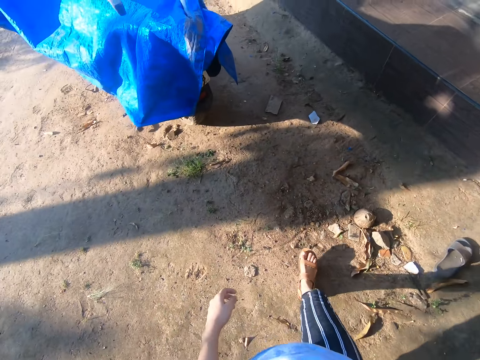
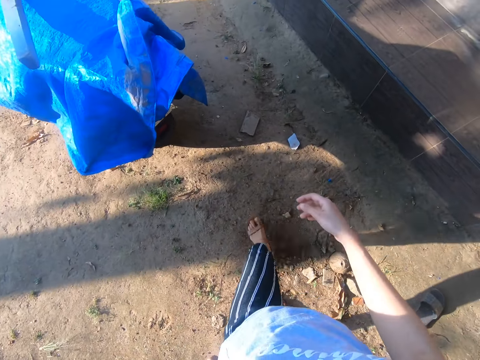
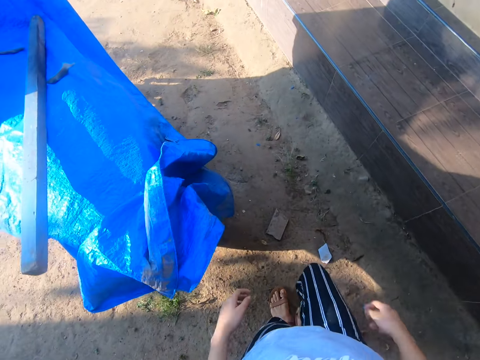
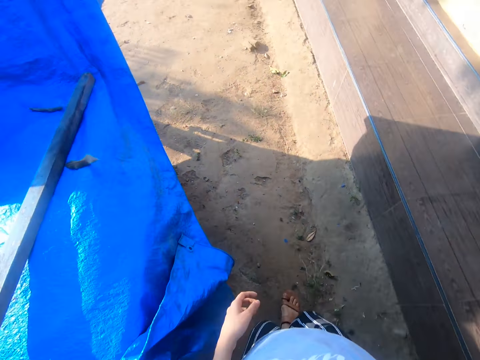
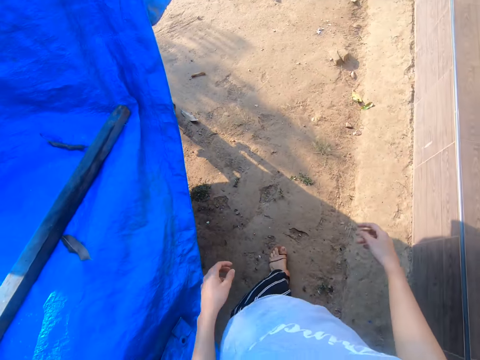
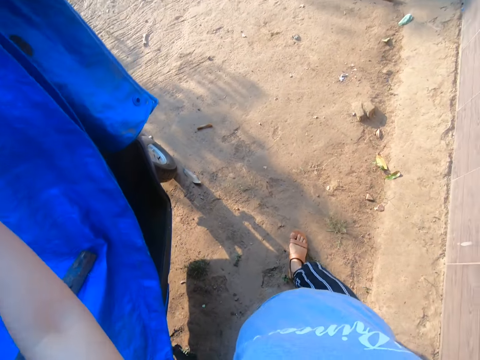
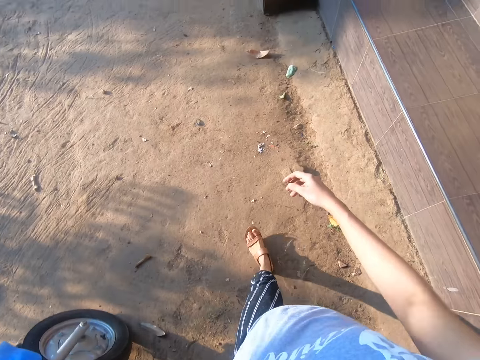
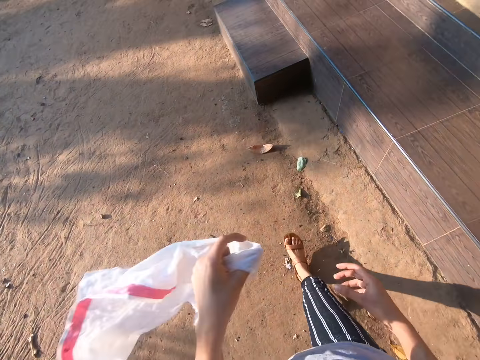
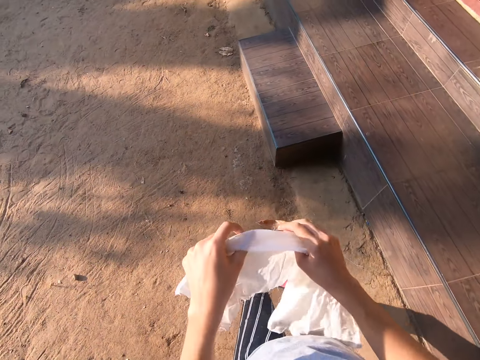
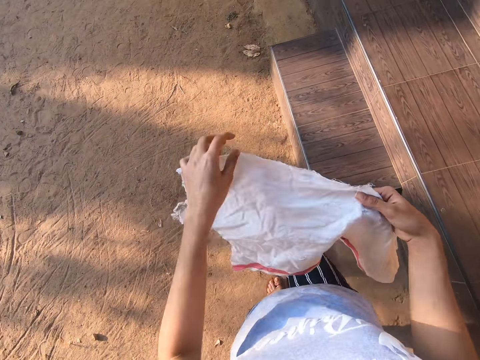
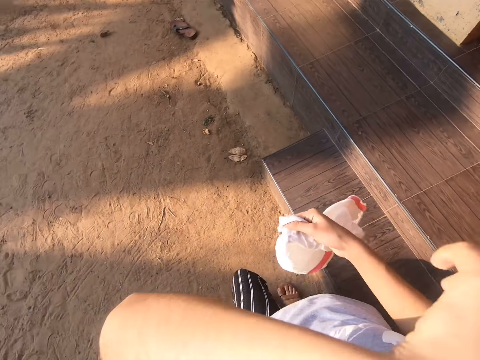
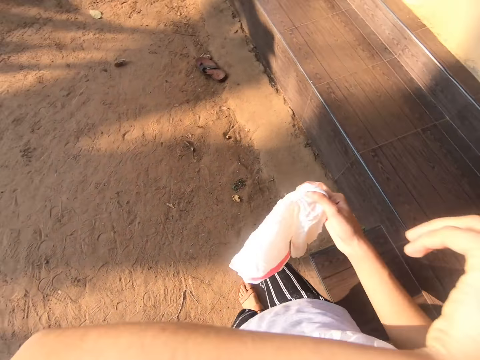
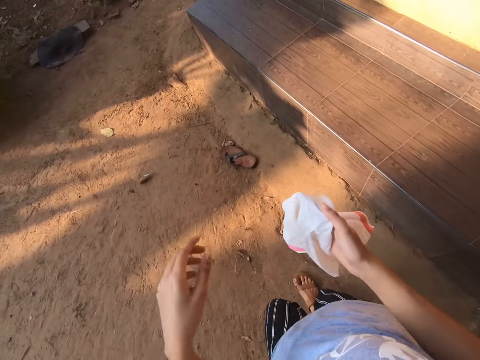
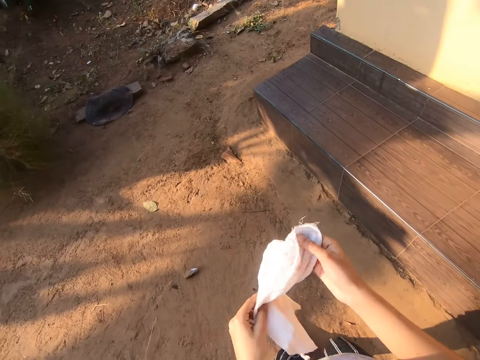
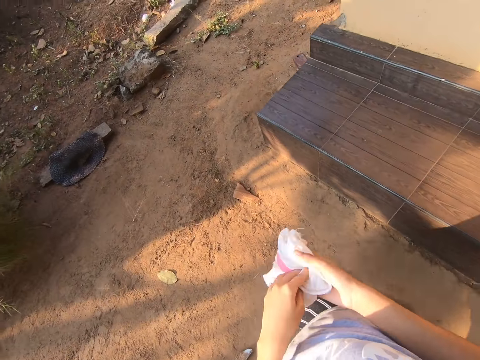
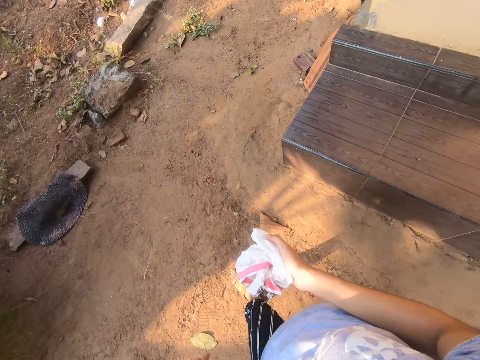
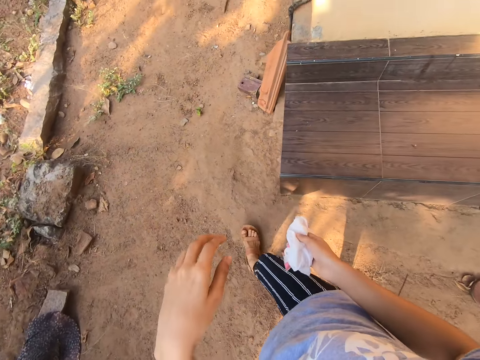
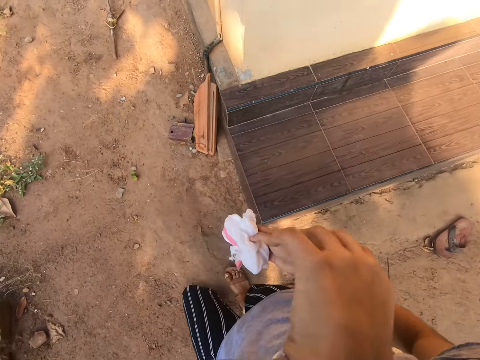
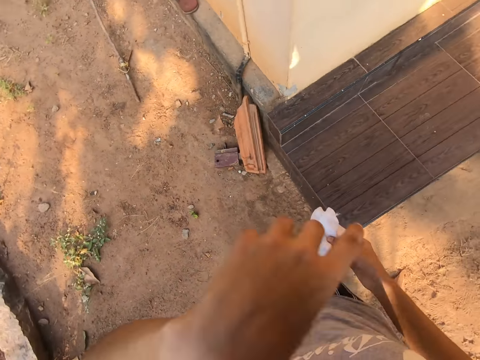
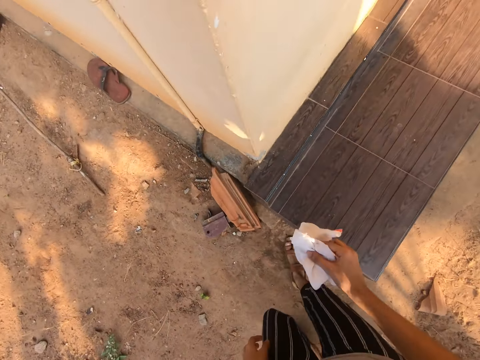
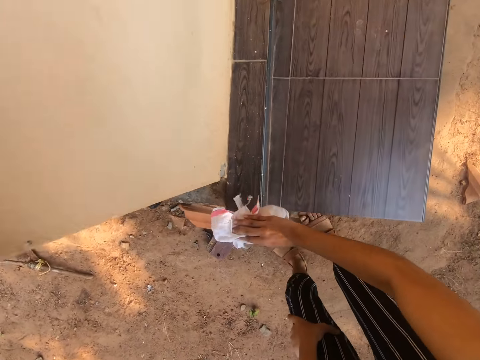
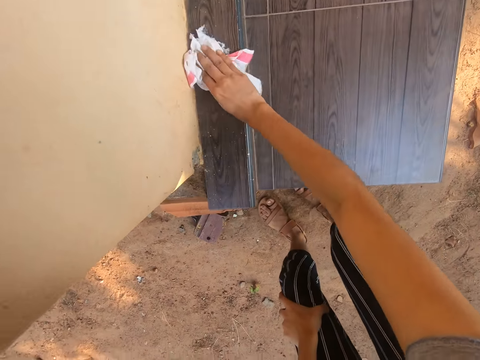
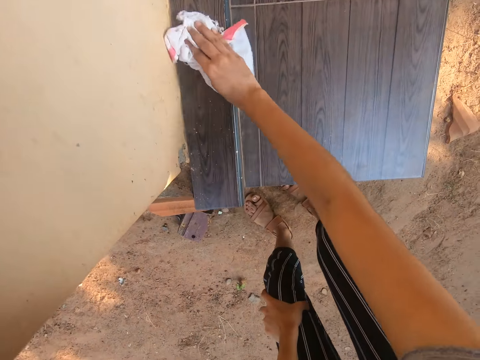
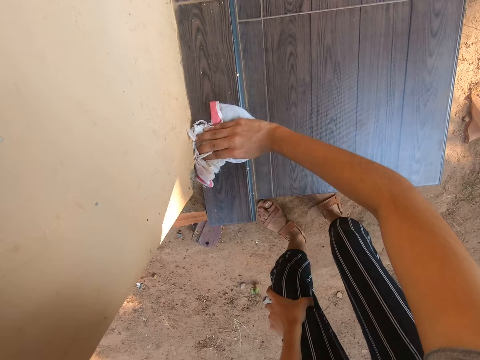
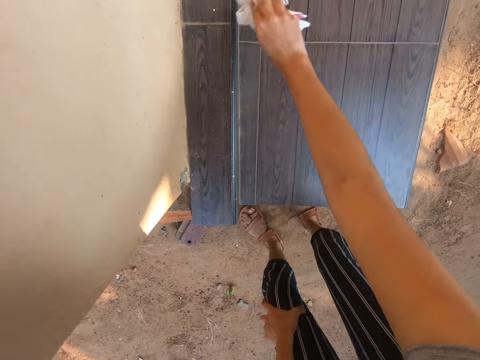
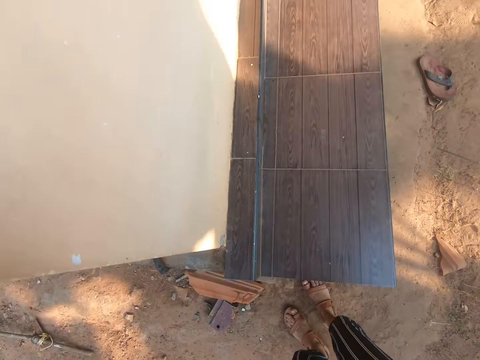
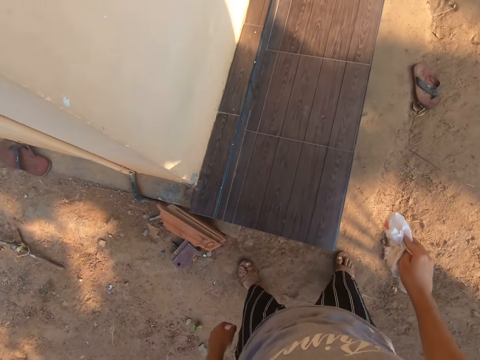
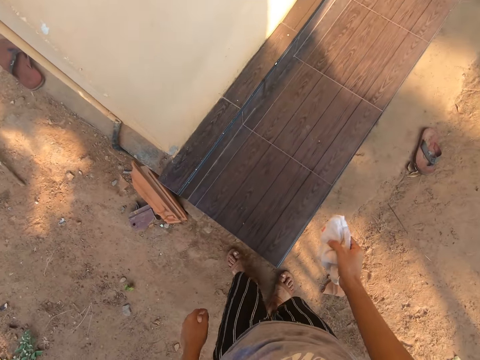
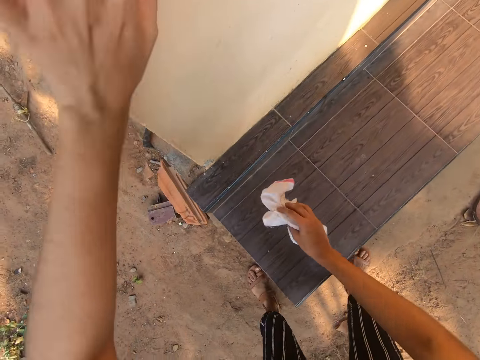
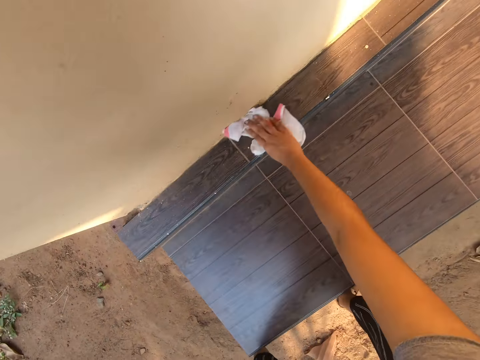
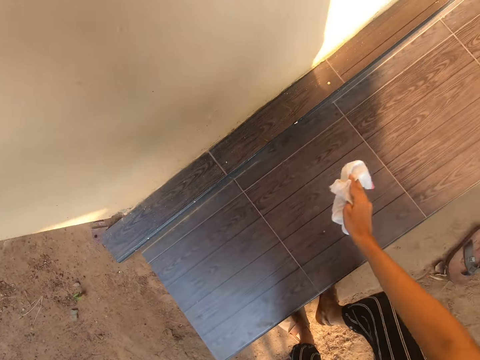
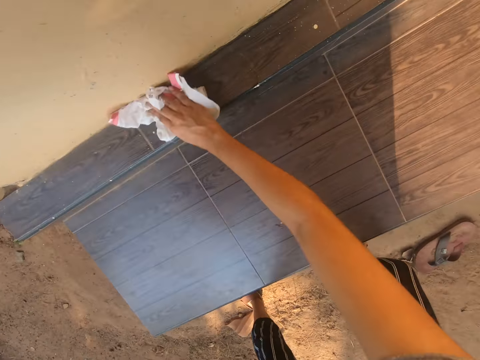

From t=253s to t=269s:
The camera wearer walks on the compound. They pick up a piece of cloth and walk on the compound. They raise the hand. They wipe the face. They walk on the compound. They wipe the veranda with the piece of cloth.

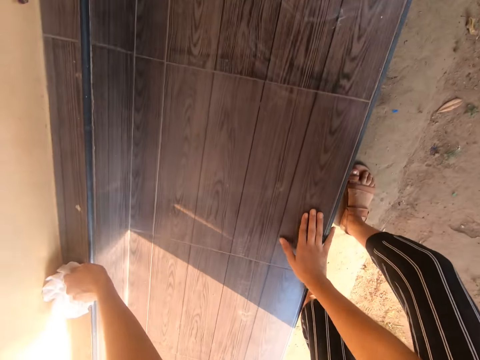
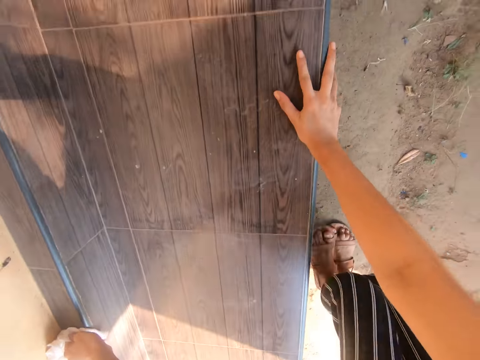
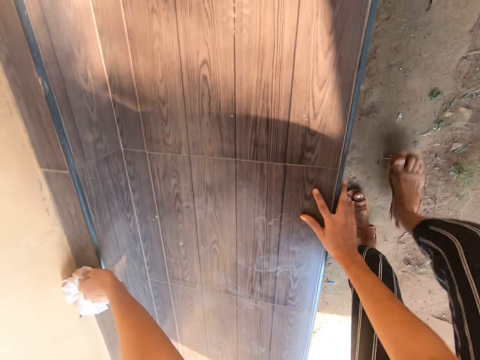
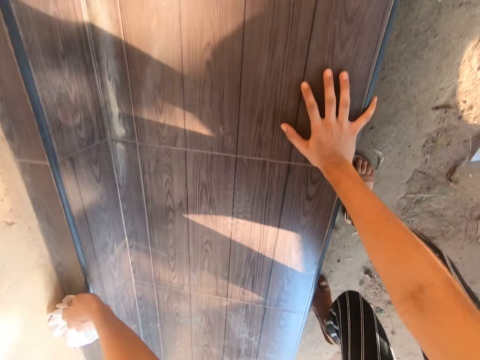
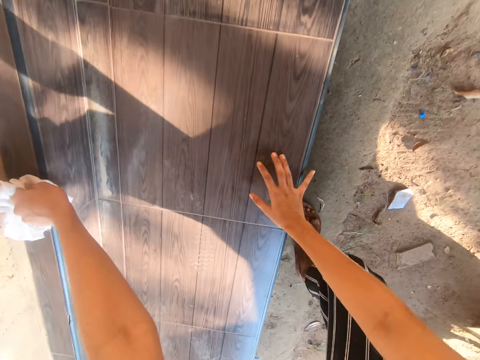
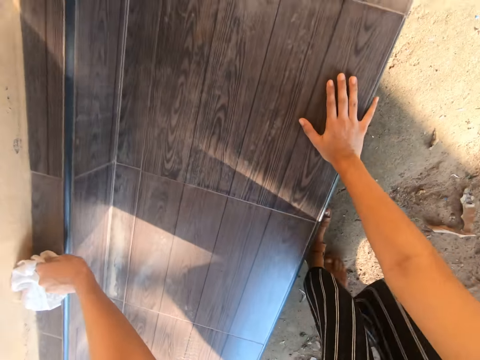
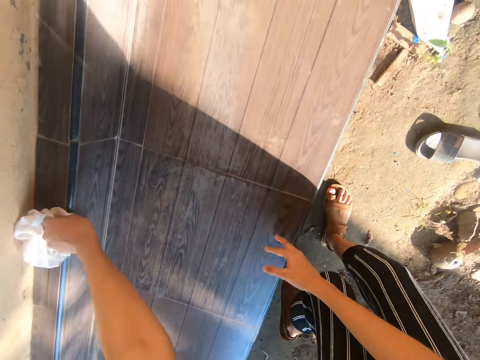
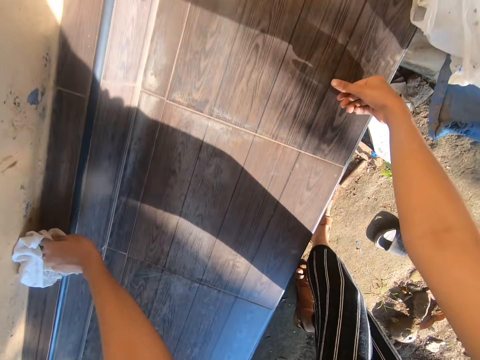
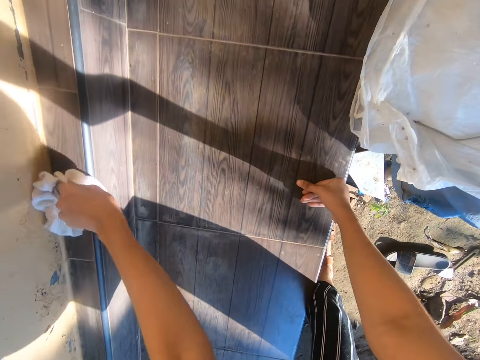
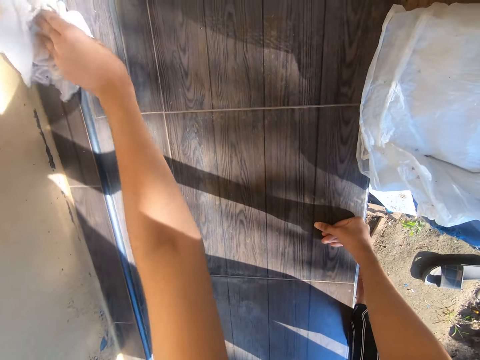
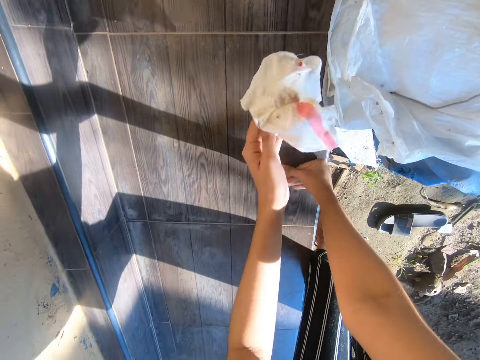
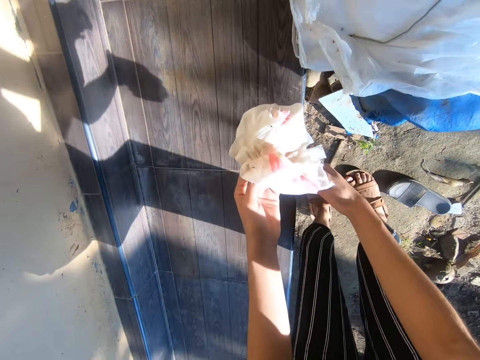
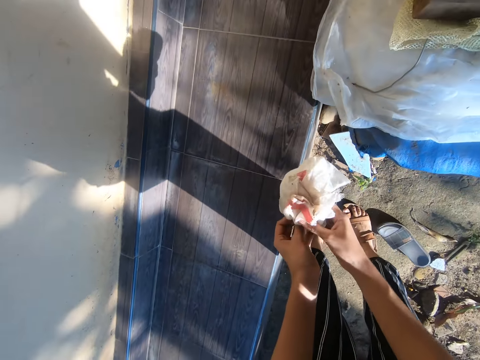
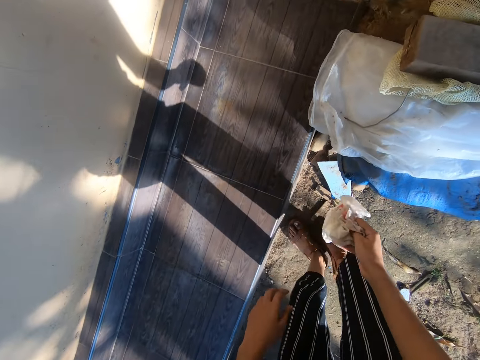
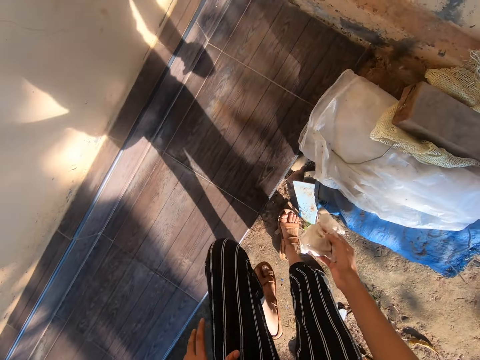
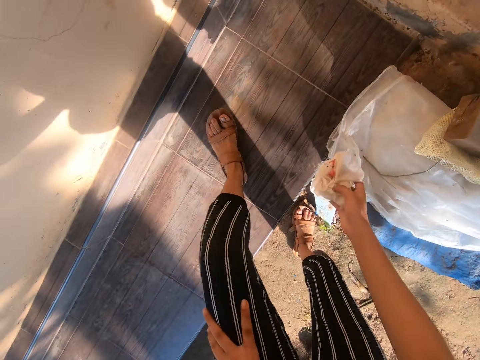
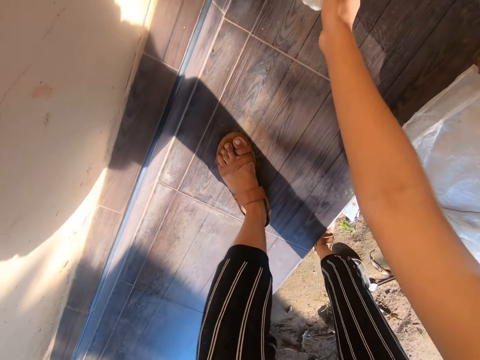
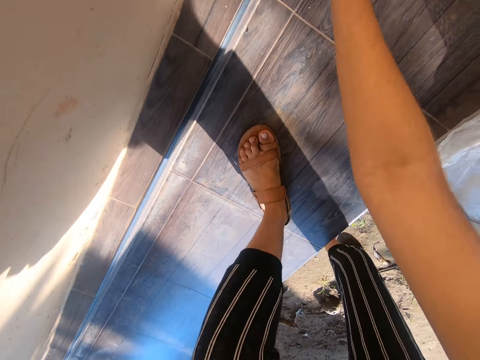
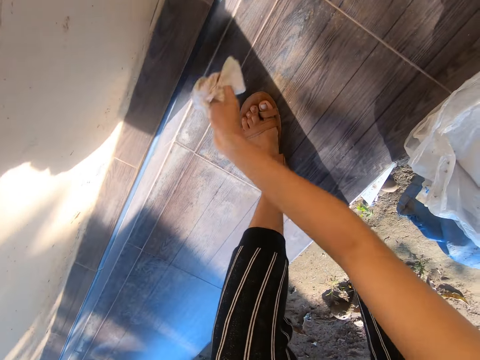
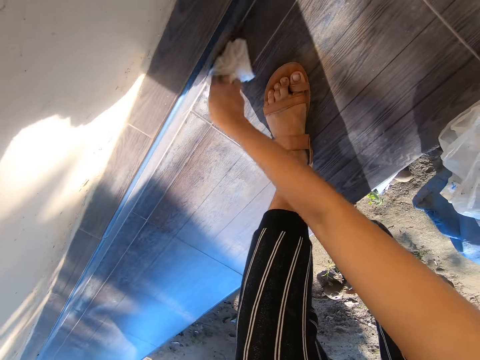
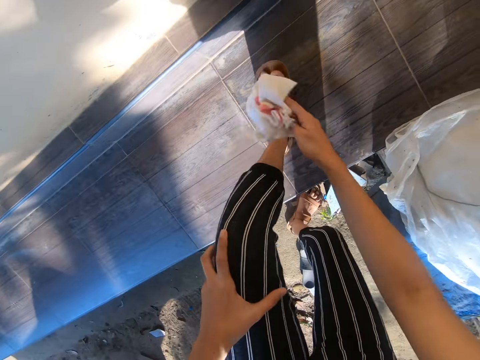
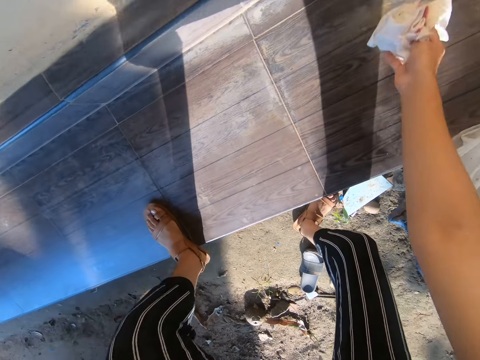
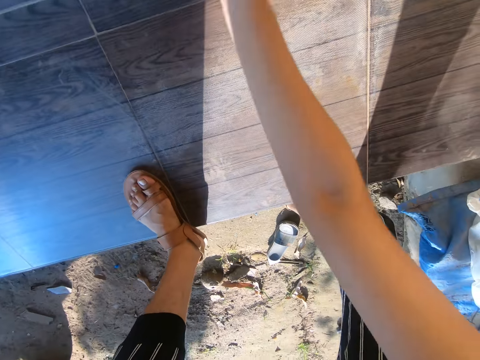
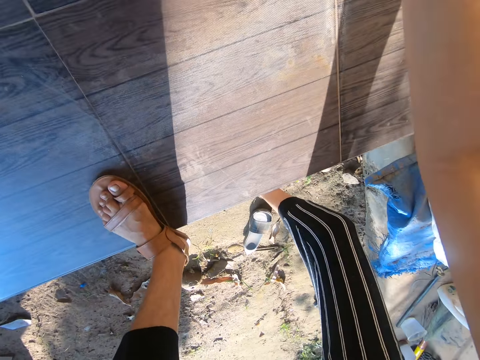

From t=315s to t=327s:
The camera wearer wipes the surface with a towel or cloth. They place the right hand on the surface. They walk ahead. They wipe the surface with the cloth. They place the right hand on the surface. They look at the cloth. They stand up. They step on the surface with the right foot. They wipe the surface with the towel. They move the right foot.
